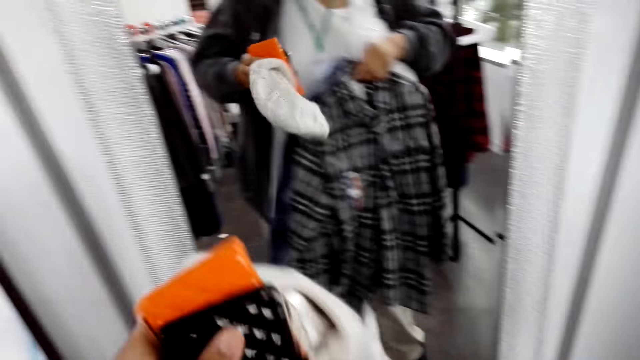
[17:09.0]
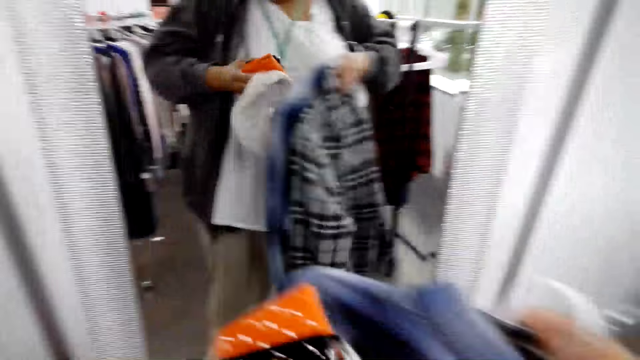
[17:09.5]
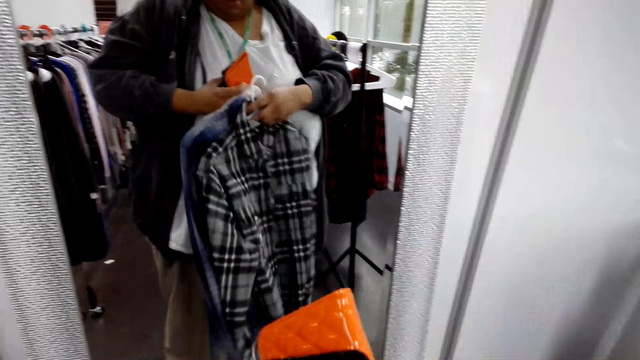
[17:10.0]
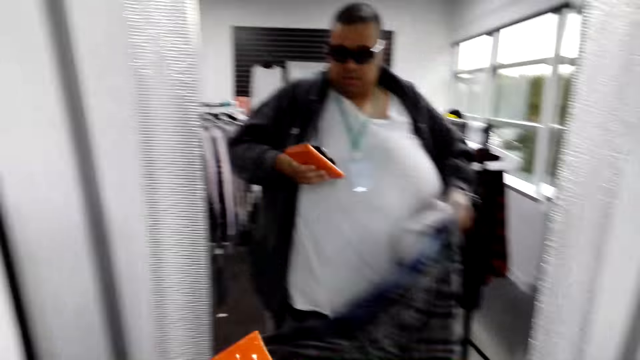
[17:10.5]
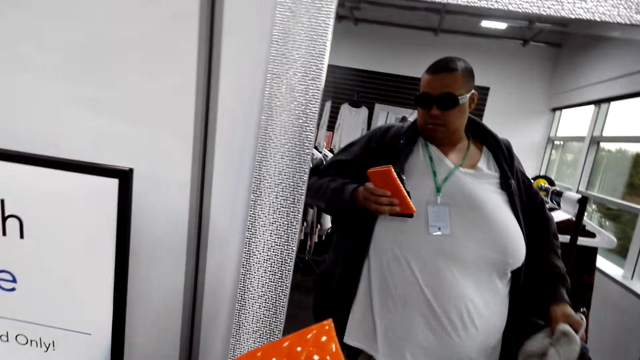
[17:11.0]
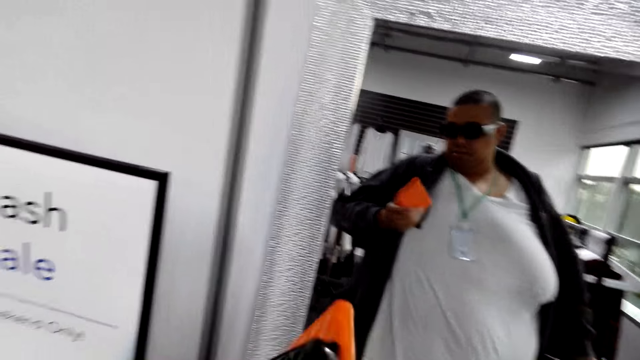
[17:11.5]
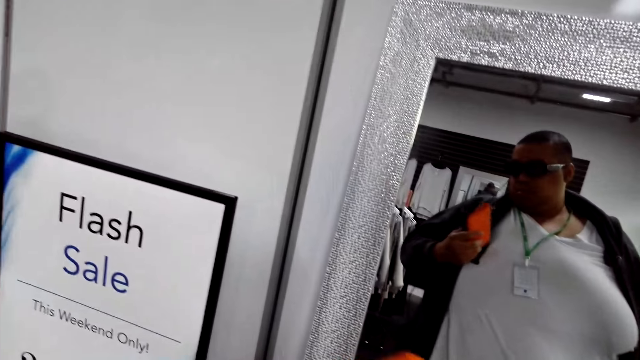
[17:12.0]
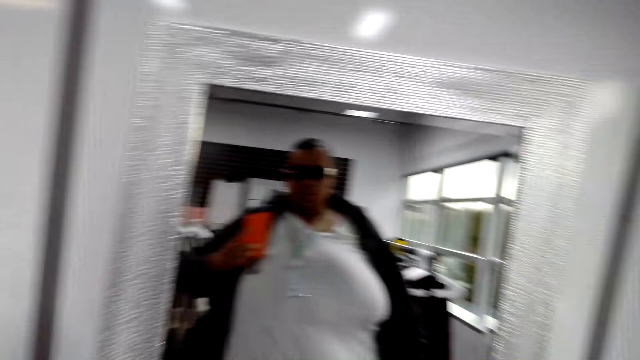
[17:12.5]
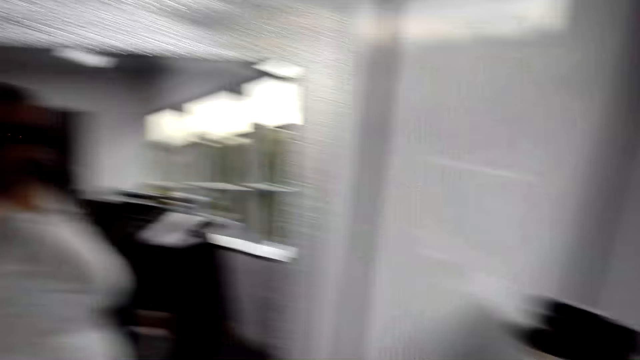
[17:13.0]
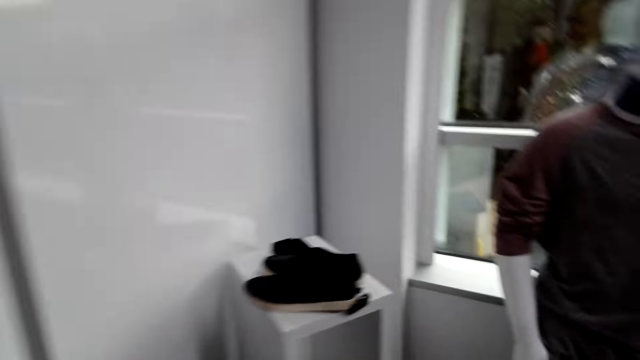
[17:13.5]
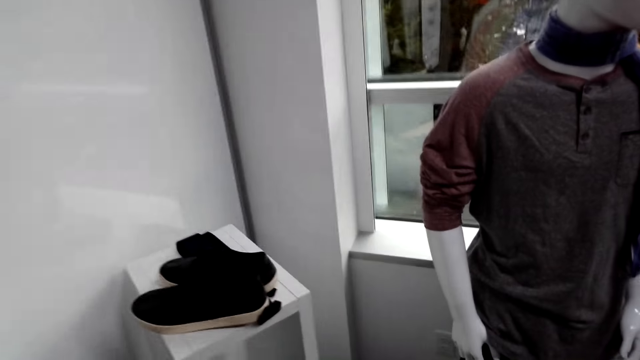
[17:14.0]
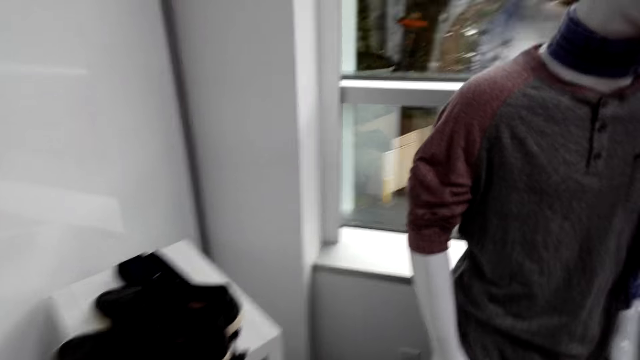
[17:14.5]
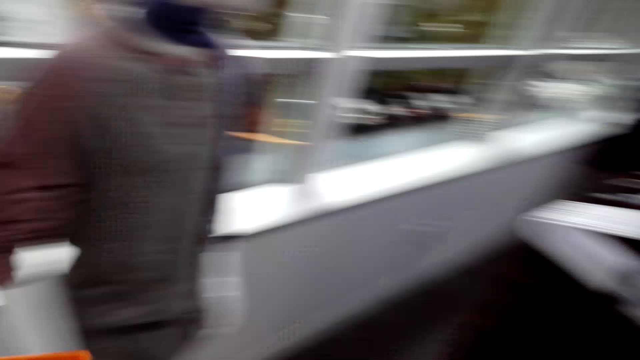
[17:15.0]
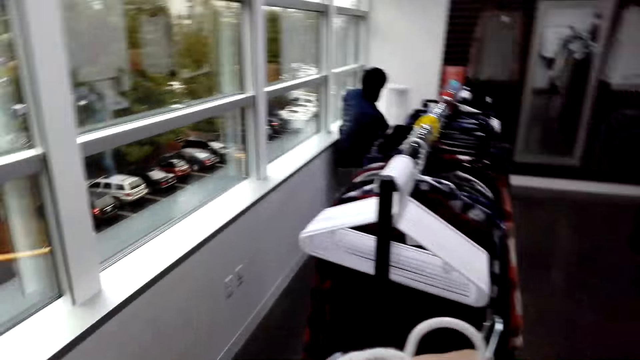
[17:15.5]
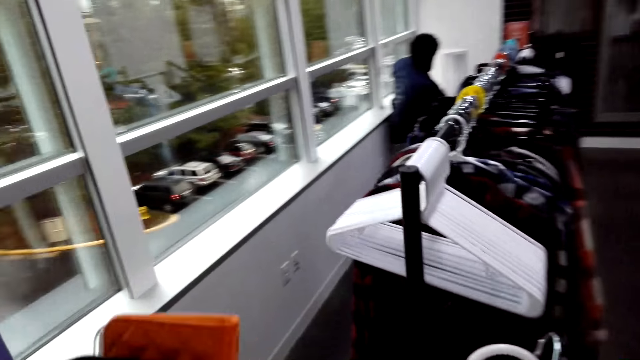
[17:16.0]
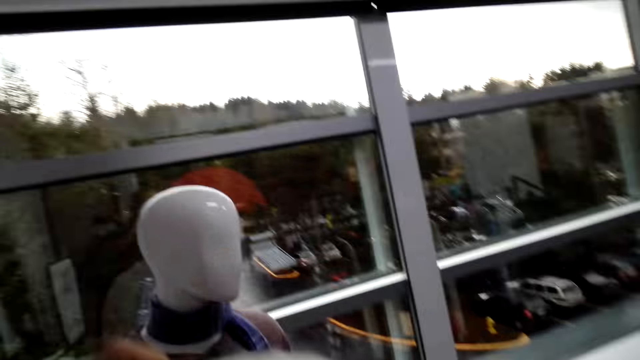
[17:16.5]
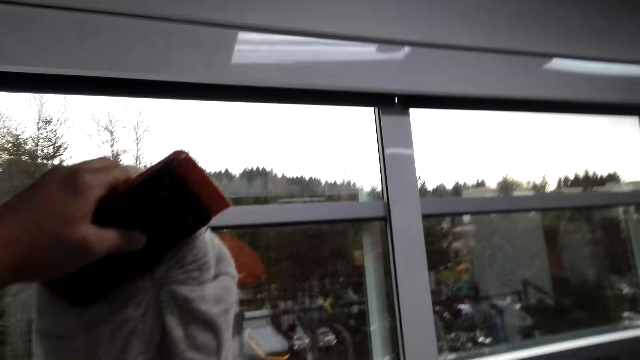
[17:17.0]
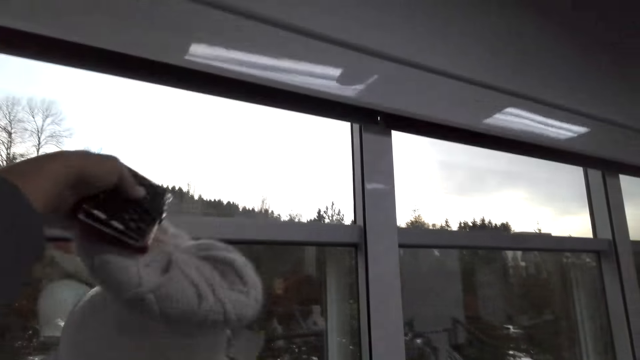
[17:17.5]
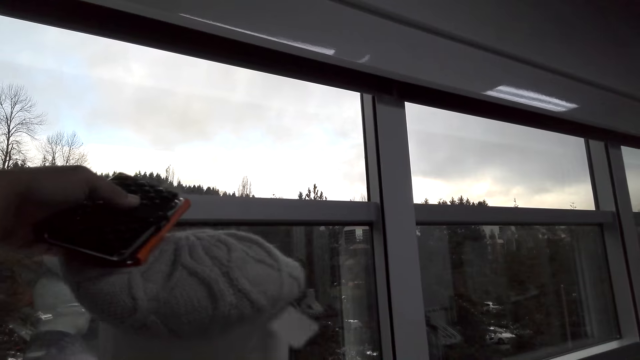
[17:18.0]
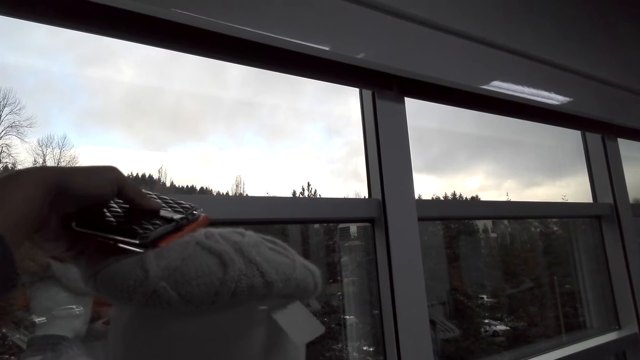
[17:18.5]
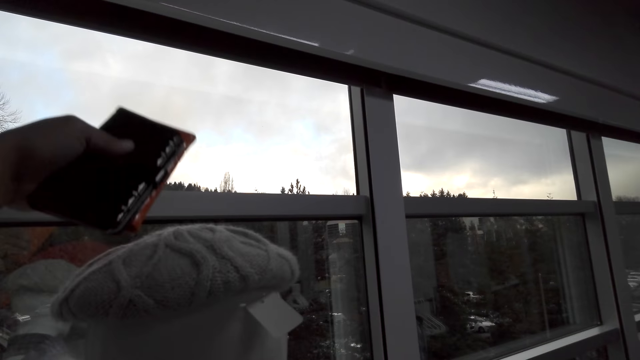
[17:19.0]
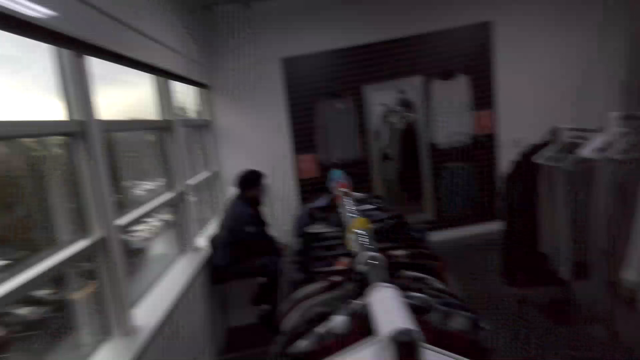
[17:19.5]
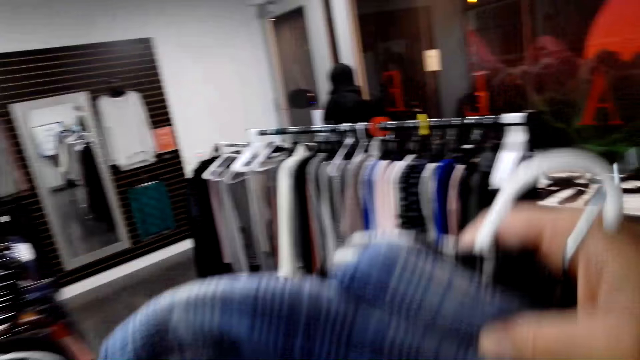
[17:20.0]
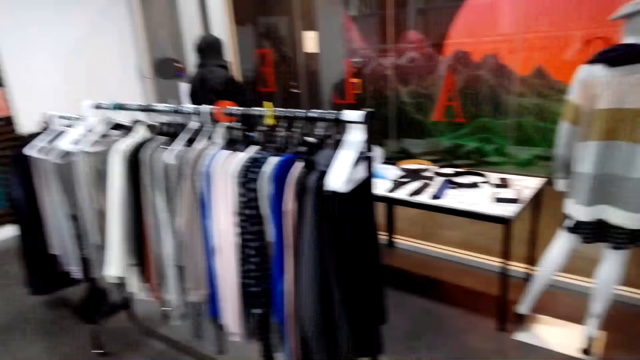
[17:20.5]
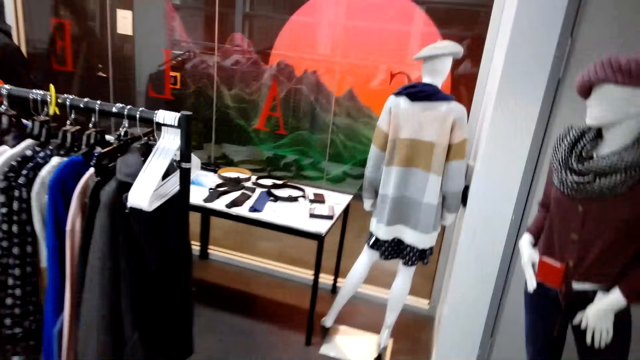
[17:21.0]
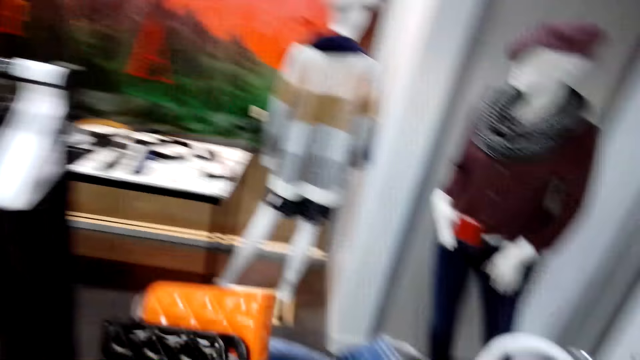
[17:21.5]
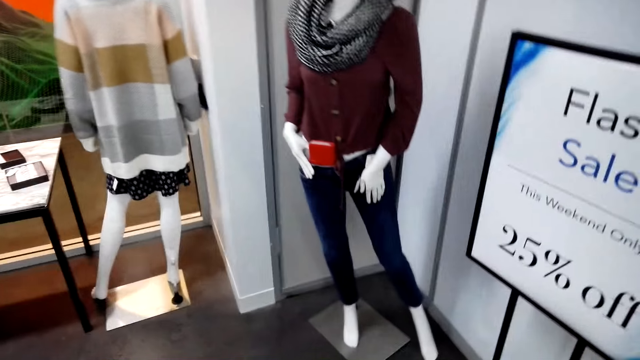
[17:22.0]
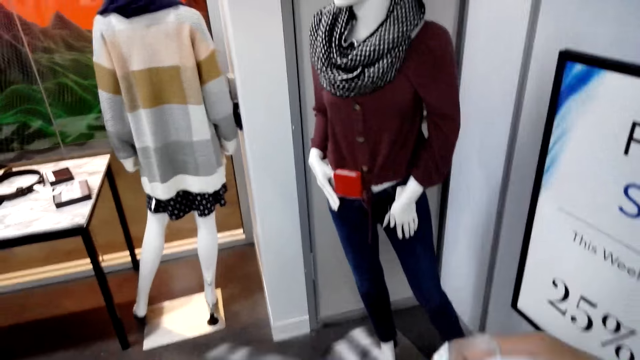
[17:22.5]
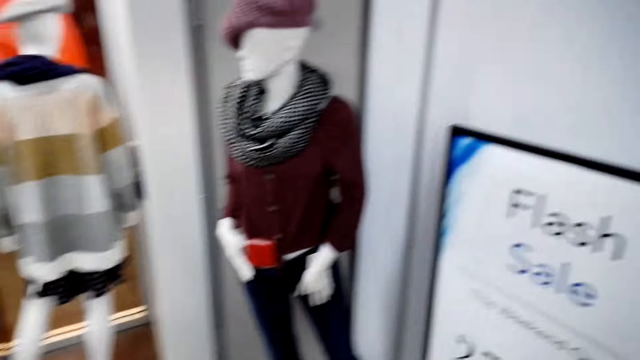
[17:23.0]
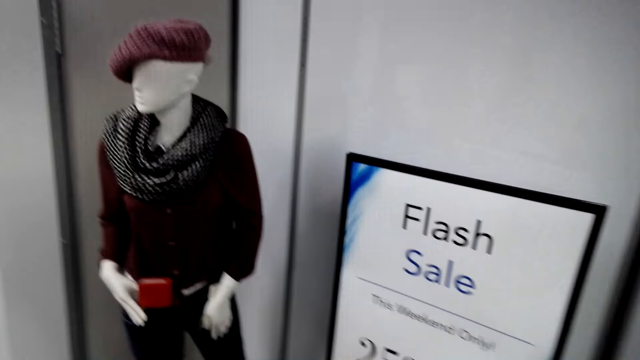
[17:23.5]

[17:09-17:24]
The camera wearer looks in the mirror. They hold a shirt, a hat and a purse. A man talks to the camera wearer. The man talks to them again. The camera wearer looks at the purse. They hold the shirt, the hat and the purse. They turn around. The man talks to the camera wearer. The camera wearer looks around. The man talks to the camera wearer. The camera wearer looks around. They hold the shirts. They put back the marvin hat on the mannequin. They hold the purses. The man converses with the camera wearer. The camera wearer turns around with the shirts and purses. The man converses with the camera wearer. The camera wearer looks around. The man converses with the camera wearer. The camera wearer walks and talks to the man. The man talks to the camera wearer. The camera wearer looks around.

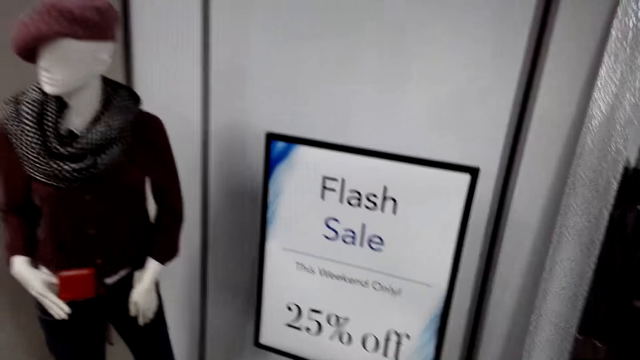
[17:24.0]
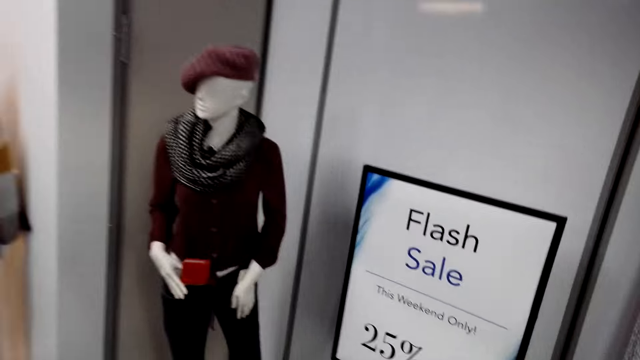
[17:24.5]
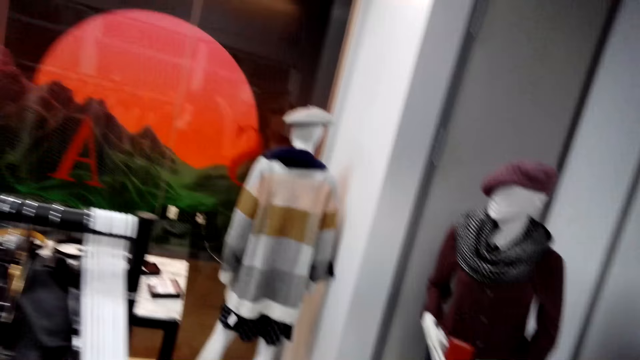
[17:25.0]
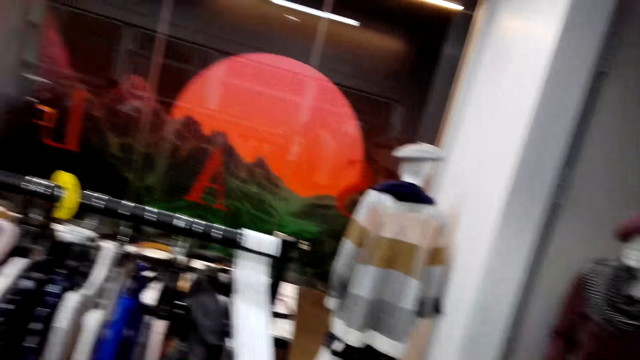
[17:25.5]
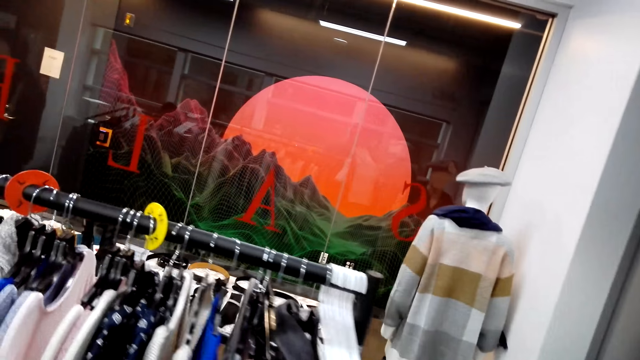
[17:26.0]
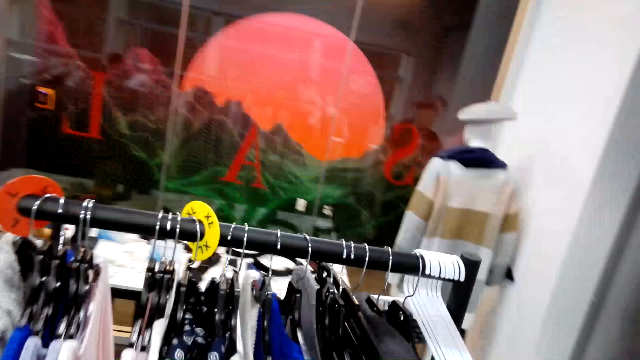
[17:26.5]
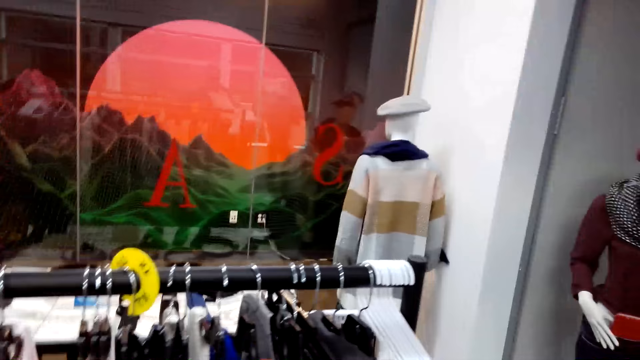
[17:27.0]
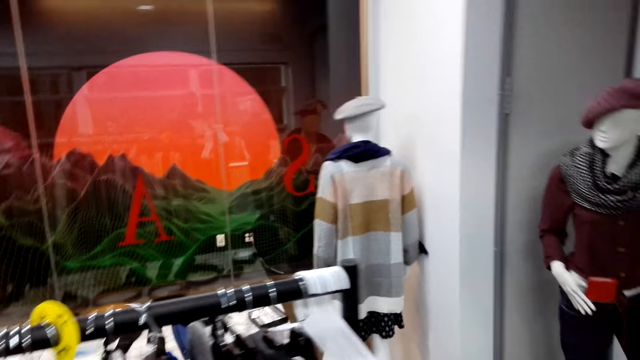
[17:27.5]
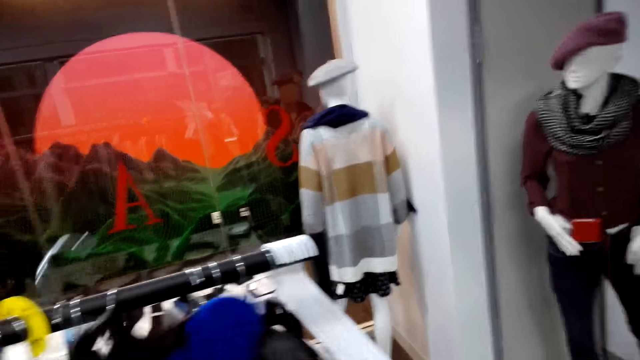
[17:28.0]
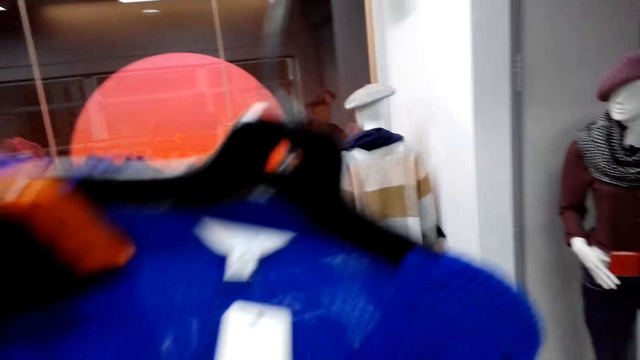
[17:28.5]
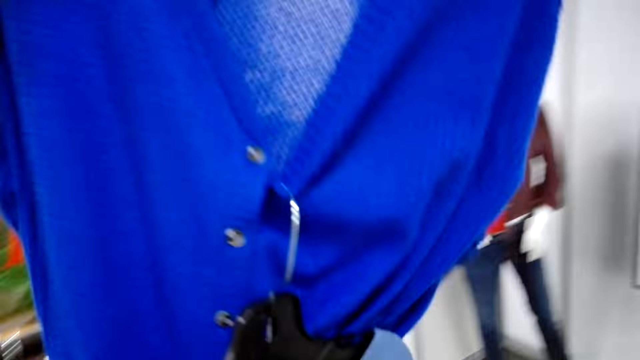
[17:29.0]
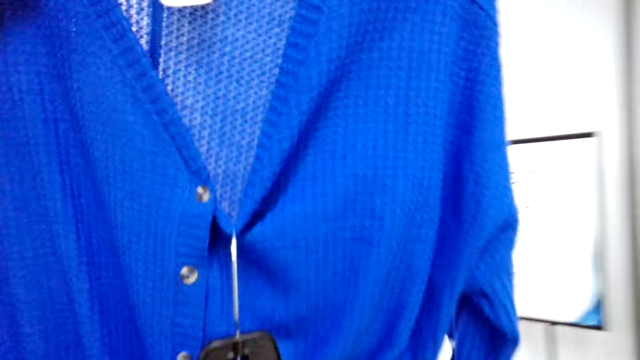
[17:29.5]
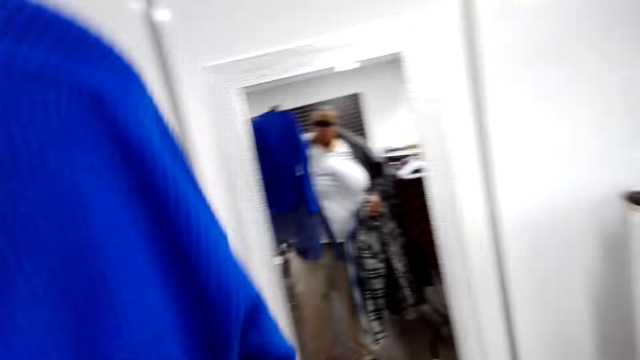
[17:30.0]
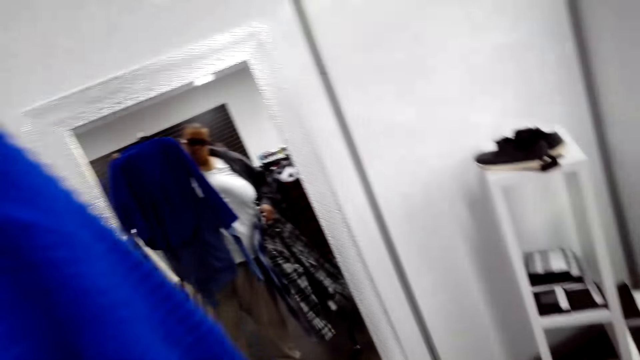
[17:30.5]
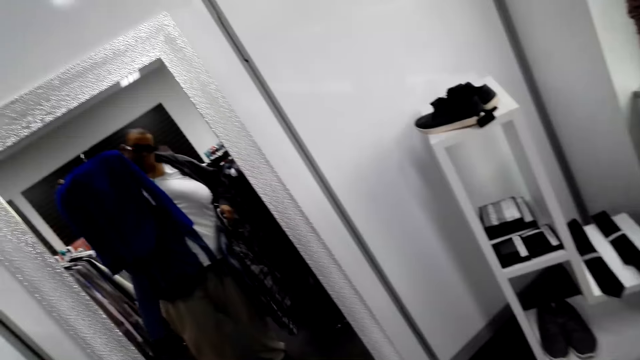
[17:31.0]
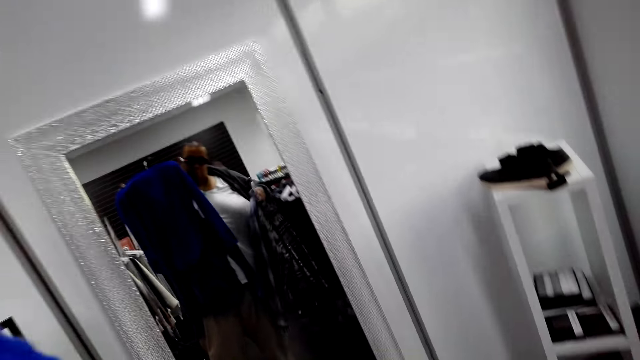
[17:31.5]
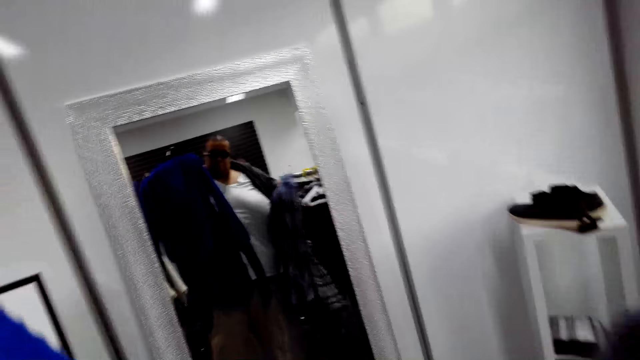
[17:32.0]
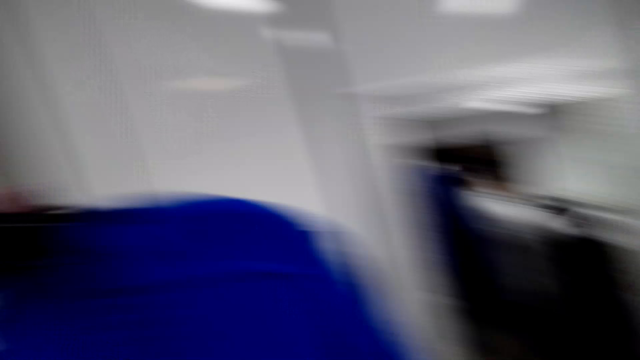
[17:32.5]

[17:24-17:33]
The camera wearer unhangs a sweater or cloth on the hanger on the display rack. A man converses with the camera wearer. The camera wearer holds sweaters. The man converses with the camera wearer. The camera wearer looks at the cloth. He looks at himself in the mirror. He holds shirts and sweaters. He turns around with the sweaters, purses and shirts.
